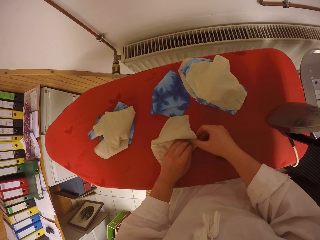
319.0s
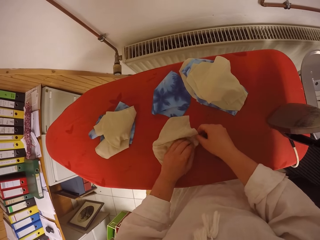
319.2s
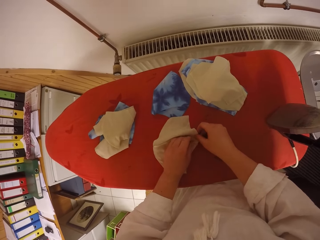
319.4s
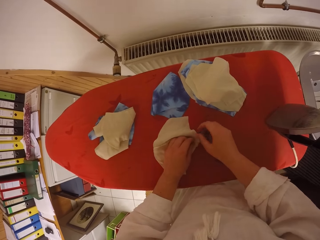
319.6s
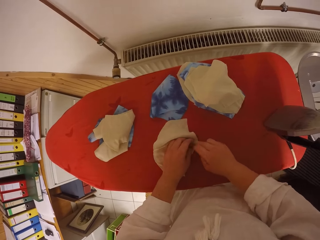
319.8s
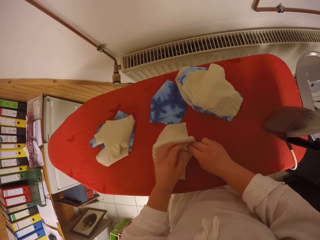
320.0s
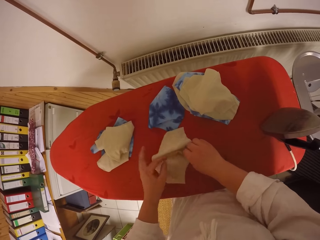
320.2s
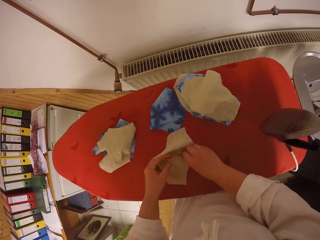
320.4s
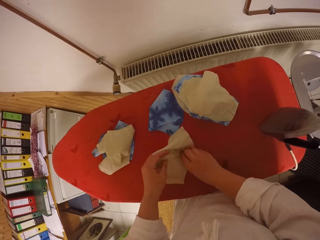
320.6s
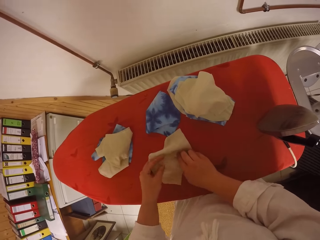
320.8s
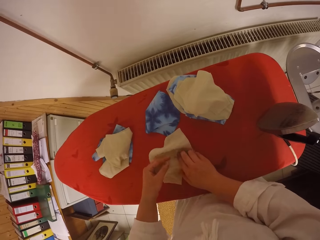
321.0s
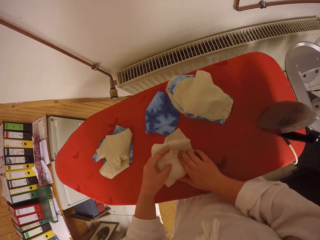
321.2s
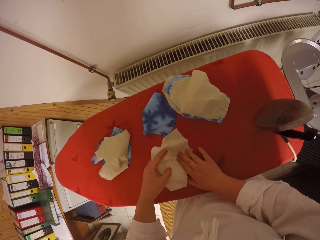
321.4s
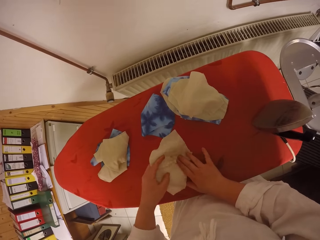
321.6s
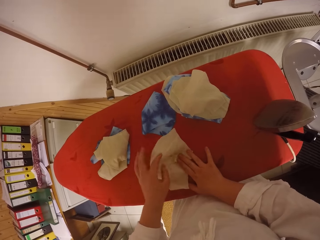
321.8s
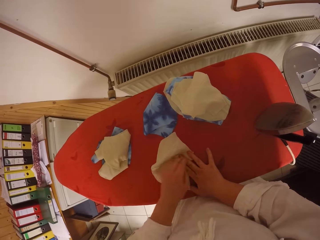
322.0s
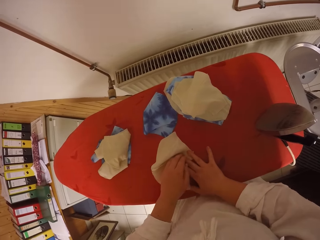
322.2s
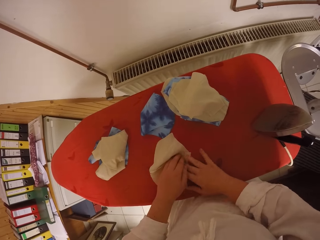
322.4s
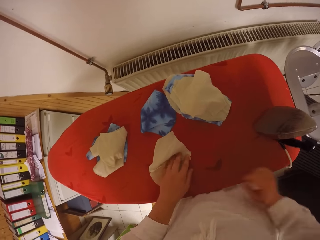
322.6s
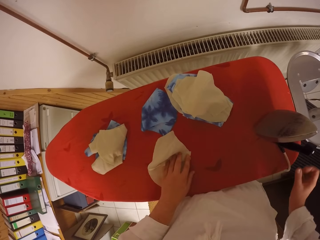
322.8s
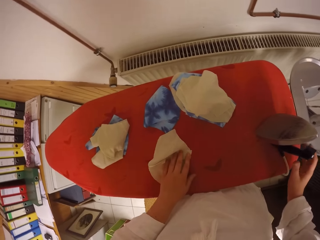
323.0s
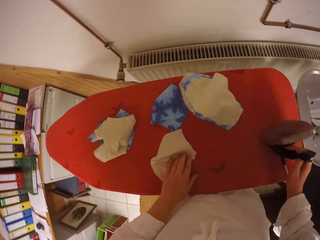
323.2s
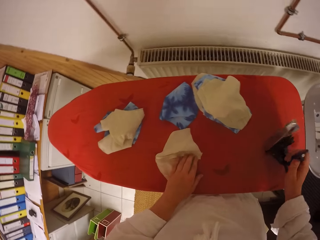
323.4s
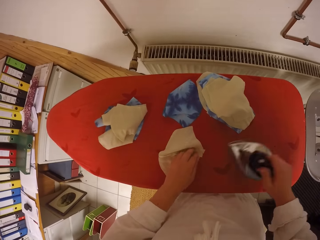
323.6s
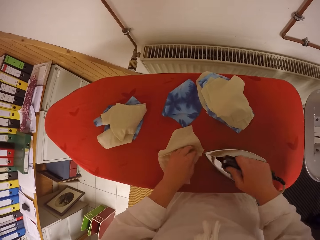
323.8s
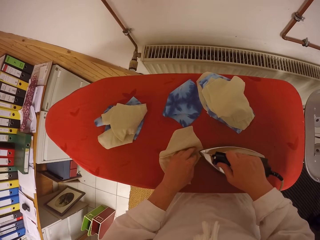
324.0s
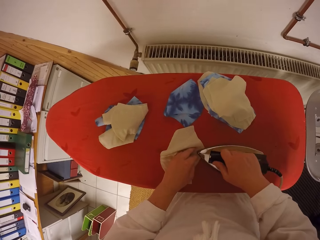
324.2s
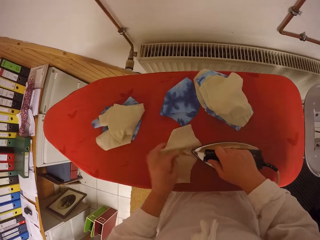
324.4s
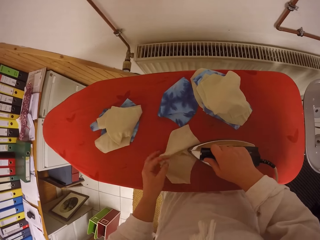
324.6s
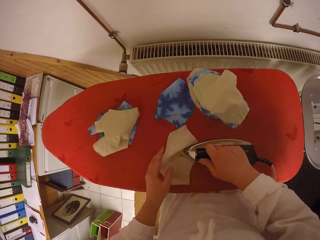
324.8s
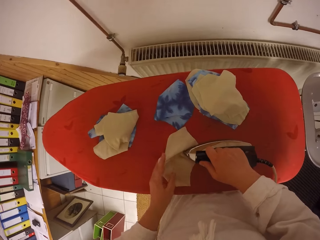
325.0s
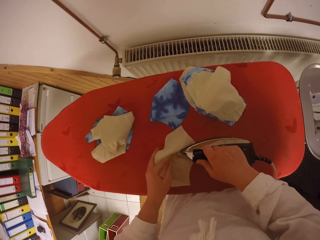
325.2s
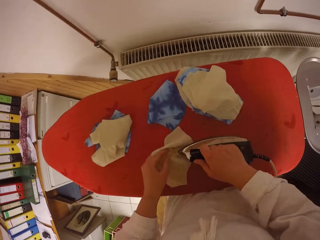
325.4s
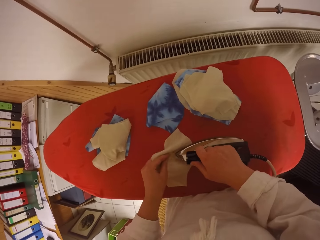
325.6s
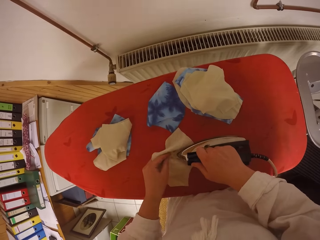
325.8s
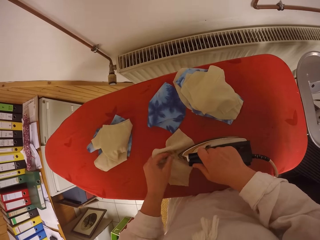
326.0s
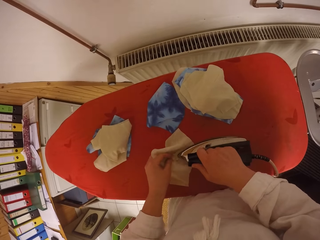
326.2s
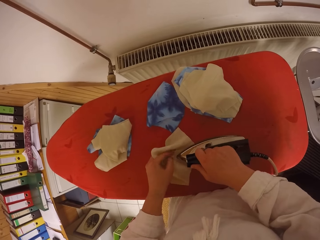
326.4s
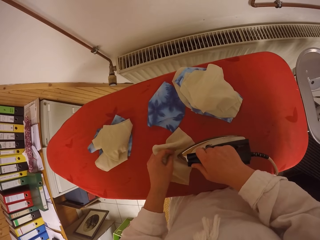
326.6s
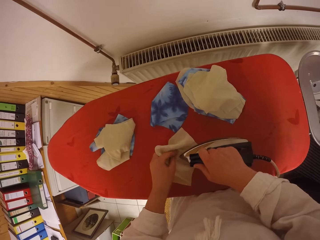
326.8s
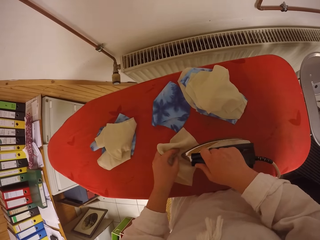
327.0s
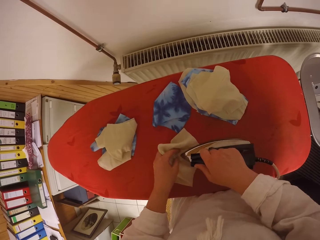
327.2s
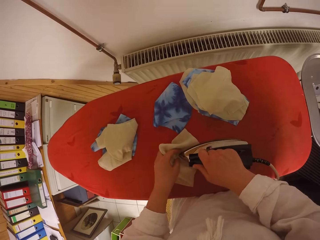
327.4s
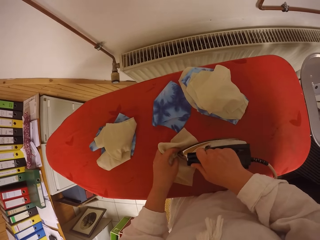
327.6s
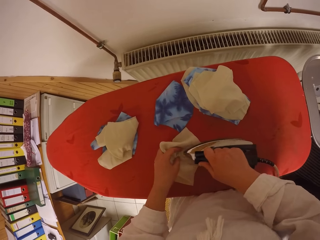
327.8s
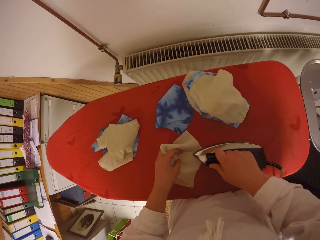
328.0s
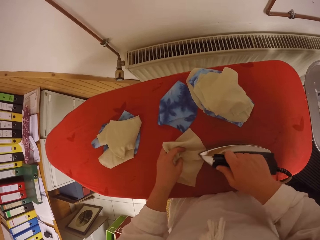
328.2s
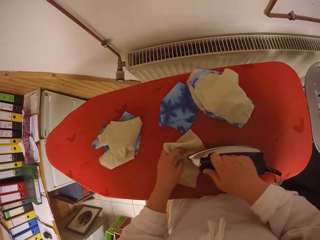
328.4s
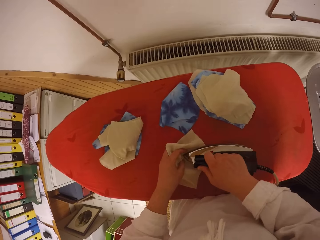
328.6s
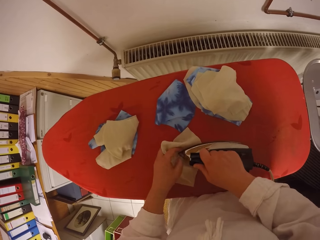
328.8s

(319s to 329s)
The camera wearer picks the electric iron from the ironing table with her right hand. She irons the fabric with the electric iron on her right hand.

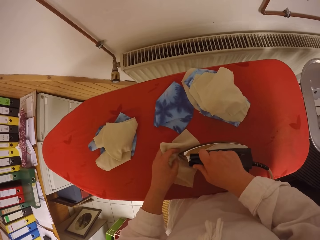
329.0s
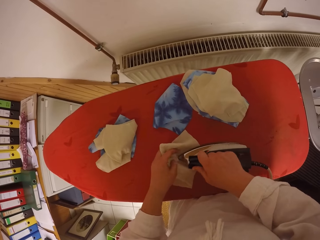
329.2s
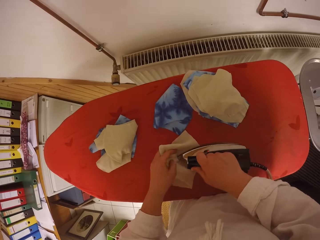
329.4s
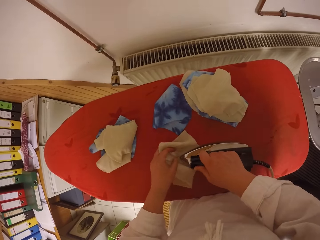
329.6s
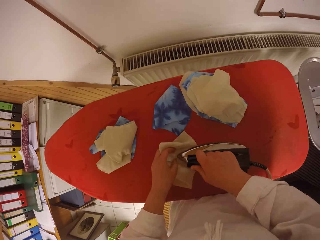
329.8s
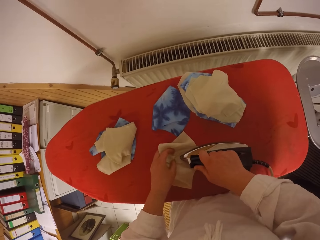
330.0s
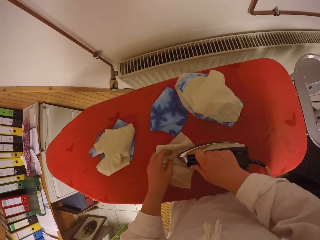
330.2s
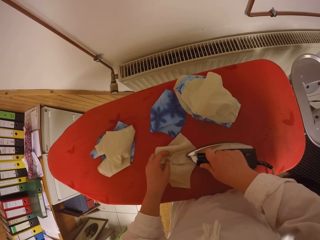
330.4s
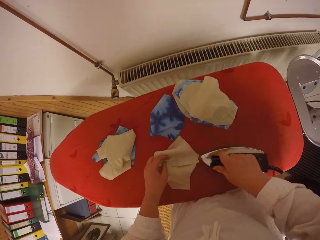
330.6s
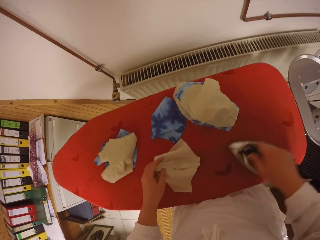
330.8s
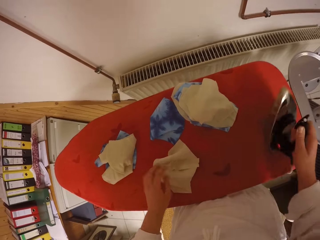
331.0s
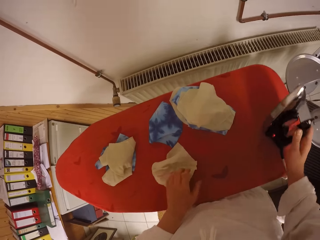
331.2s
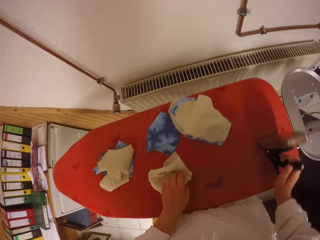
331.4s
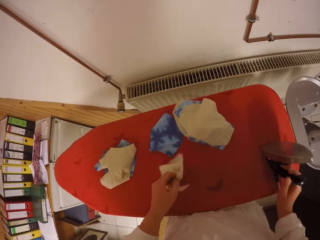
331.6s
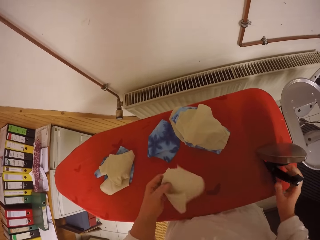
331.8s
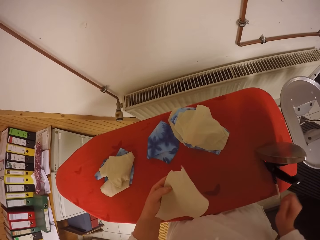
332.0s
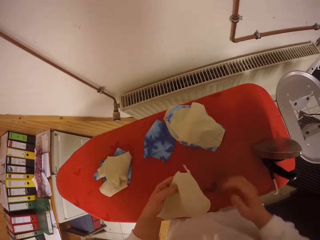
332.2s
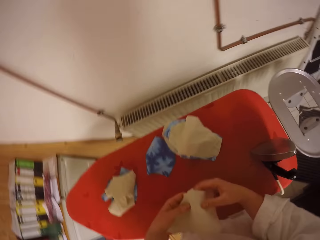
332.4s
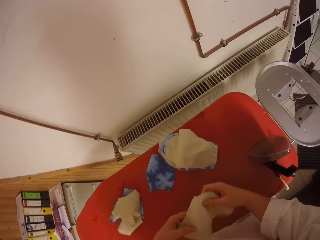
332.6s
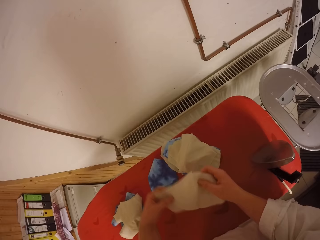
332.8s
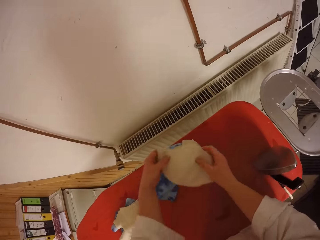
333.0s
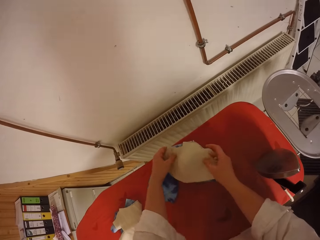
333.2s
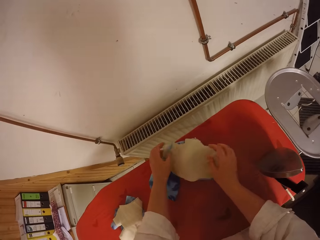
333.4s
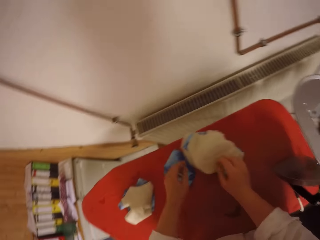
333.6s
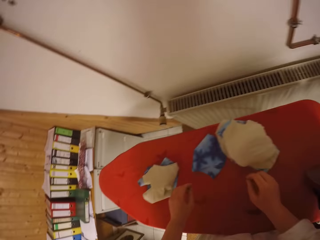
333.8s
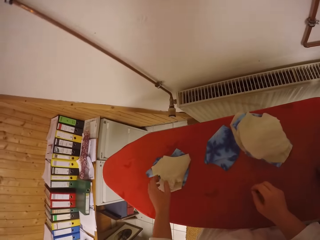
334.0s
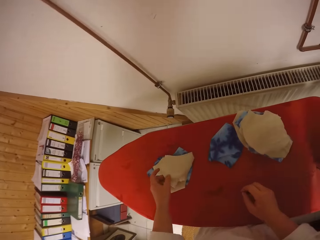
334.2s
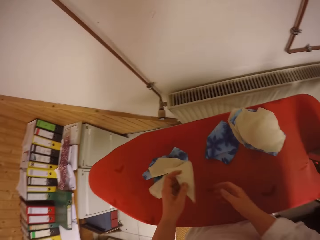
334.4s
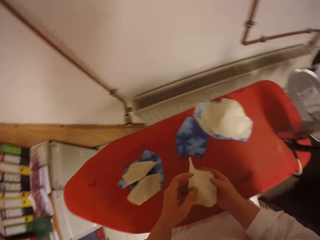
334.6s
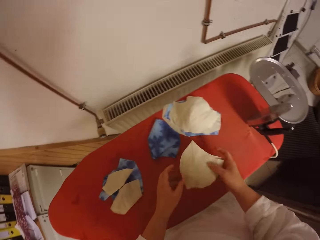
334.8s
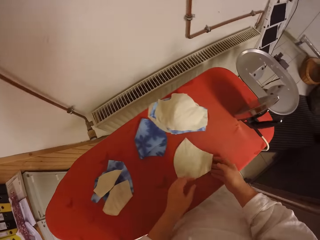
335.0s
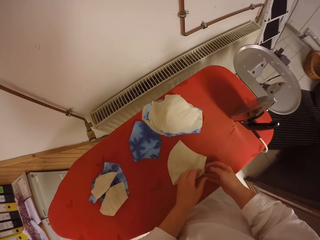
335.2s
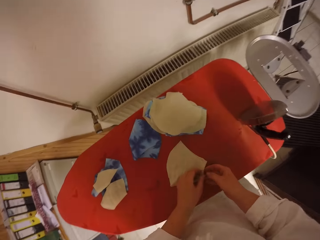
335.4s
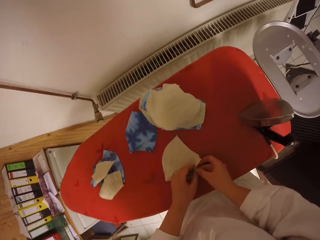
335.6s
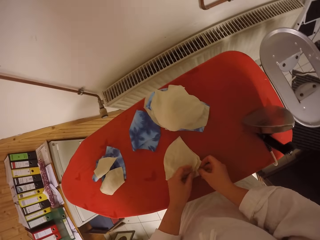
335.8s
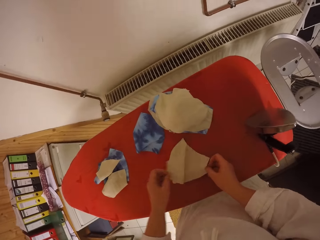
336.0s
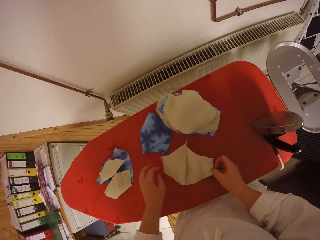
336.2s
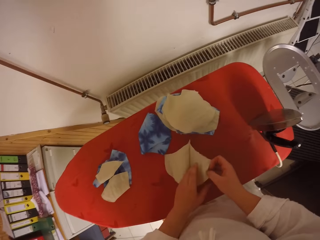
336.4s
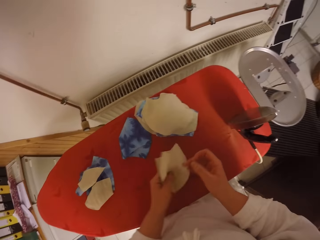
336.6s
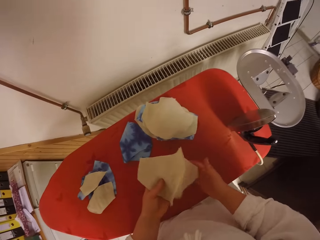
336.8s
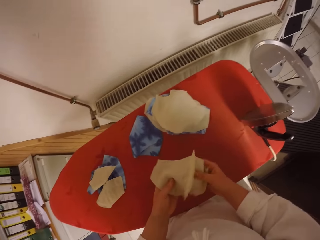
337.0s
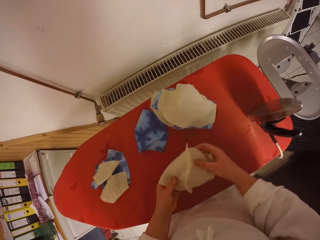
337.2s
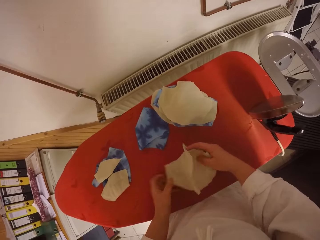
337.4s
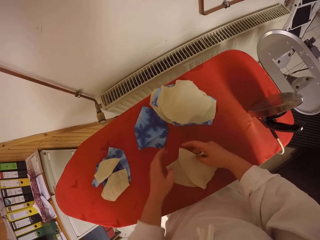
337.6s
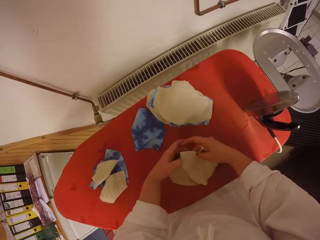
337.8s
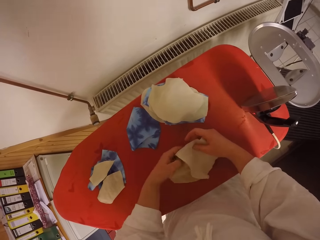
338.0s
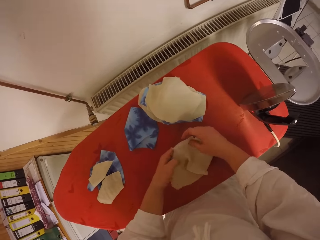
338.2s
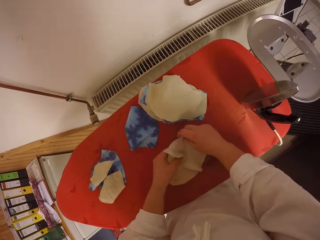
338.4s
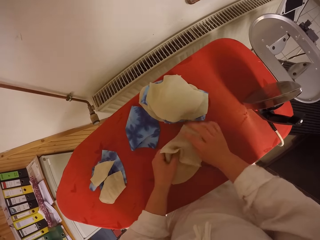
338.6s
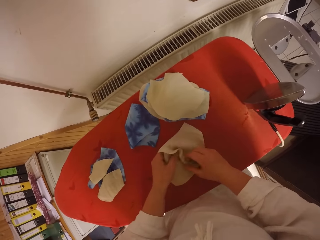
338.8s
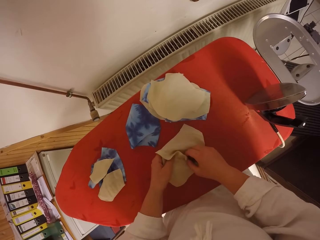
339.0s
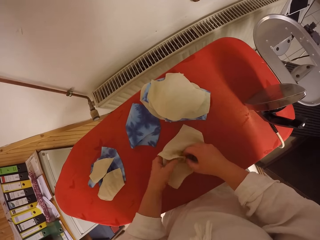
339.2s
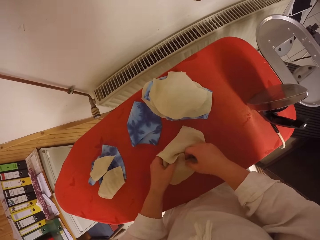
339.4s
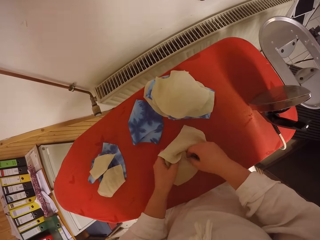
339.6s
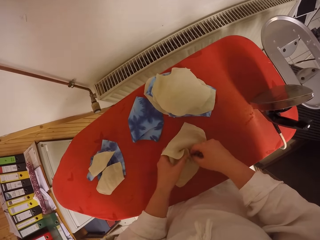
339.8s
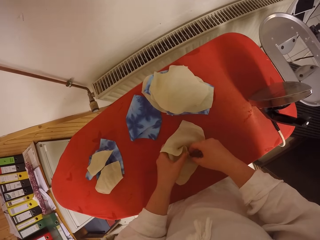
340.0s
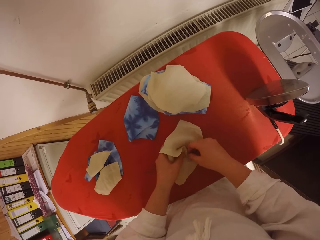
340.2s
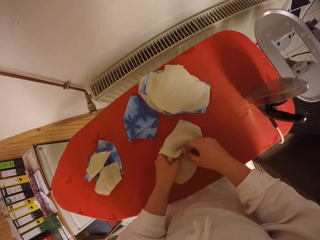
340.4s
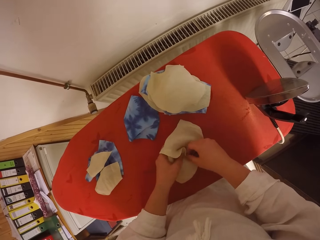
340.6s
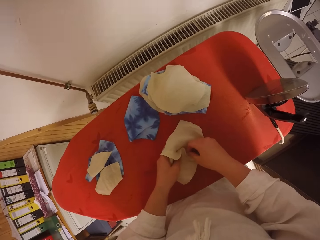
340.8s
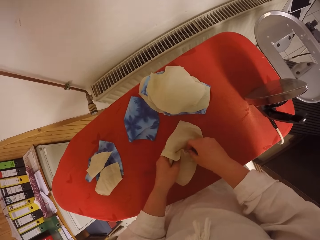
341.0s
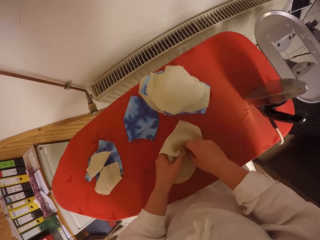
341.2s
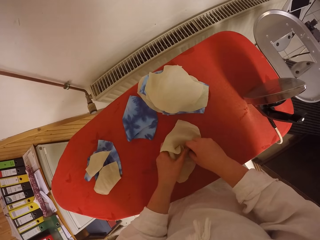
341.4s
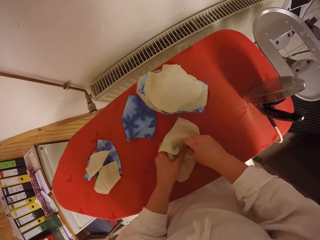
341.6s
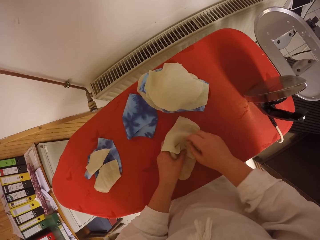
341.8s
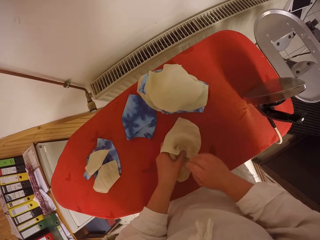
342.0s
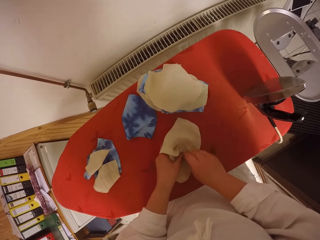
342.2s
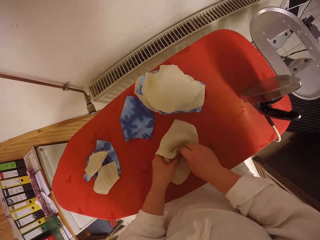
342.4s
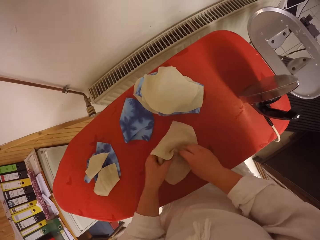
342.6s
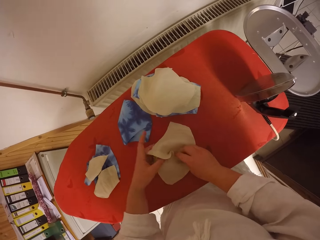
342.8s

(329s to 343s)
The camera wearer drops the electric iron on her right hand on the ironing table. She turns the fabric with her left hand. She picks the fabric. She holds the fabric with both hands. She drops the fabric on the fabrics on the ironing table with both hands. She picks the fabric from the ironing table with her left hand. She puts the fabric on the iron board. She opens the fabric with both hands. She adjusts the fabric with both hands. She straightens the fabric with both hands.
